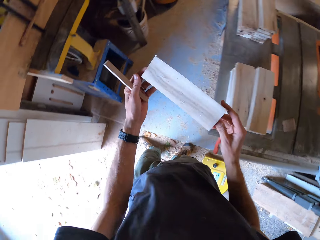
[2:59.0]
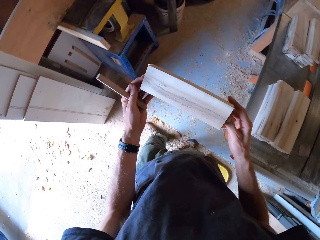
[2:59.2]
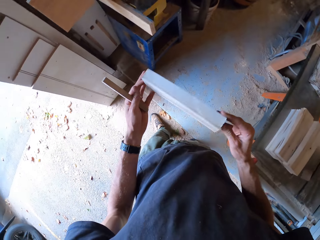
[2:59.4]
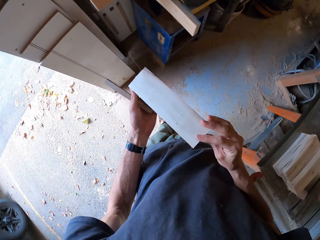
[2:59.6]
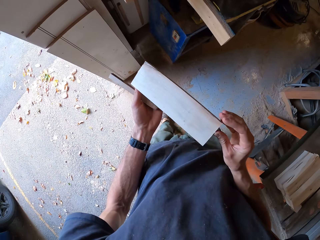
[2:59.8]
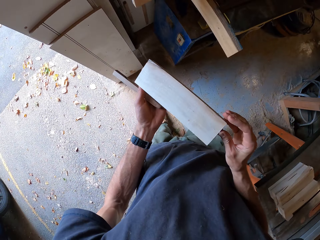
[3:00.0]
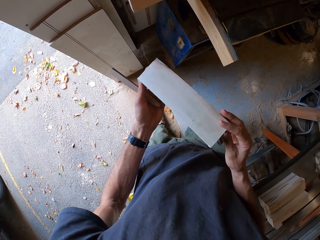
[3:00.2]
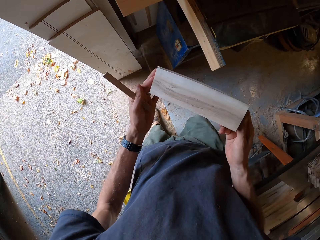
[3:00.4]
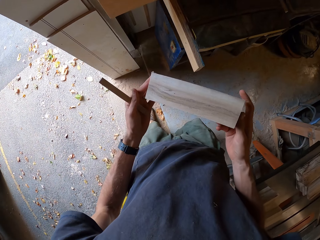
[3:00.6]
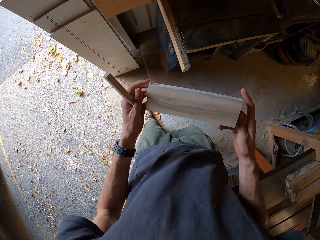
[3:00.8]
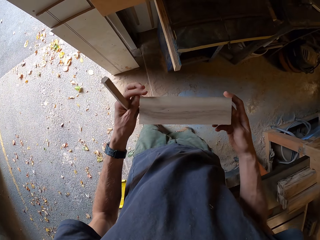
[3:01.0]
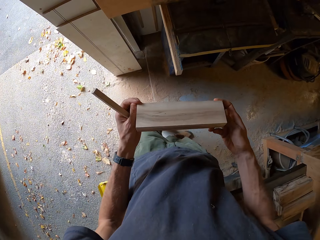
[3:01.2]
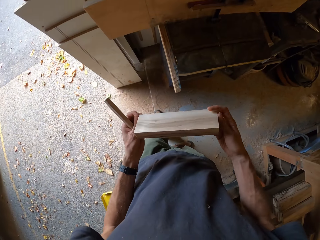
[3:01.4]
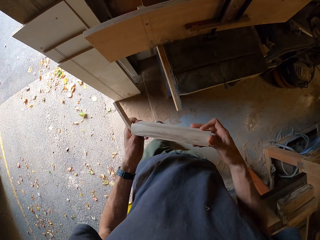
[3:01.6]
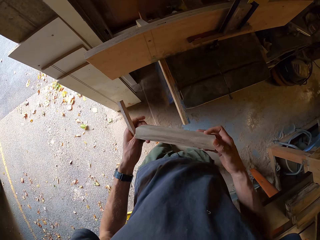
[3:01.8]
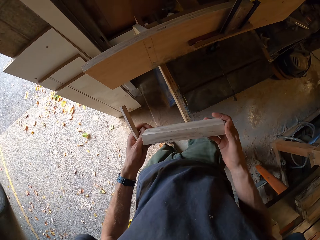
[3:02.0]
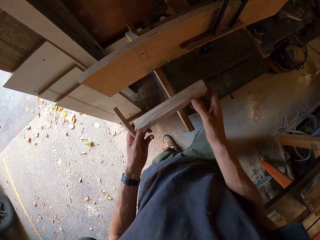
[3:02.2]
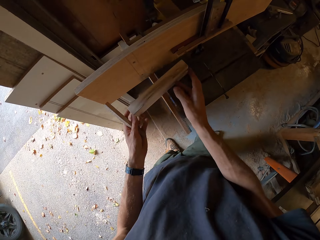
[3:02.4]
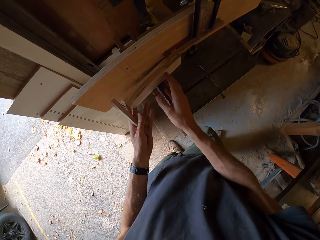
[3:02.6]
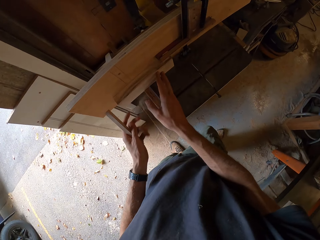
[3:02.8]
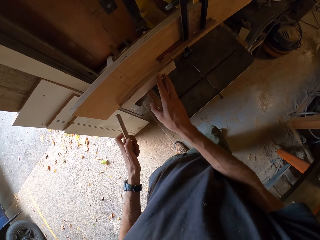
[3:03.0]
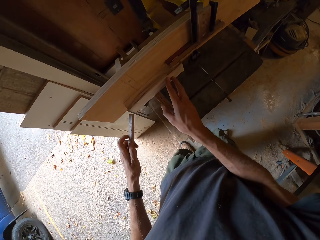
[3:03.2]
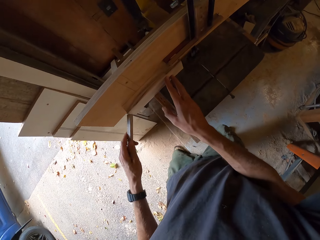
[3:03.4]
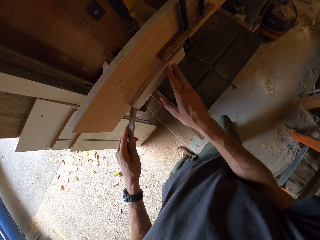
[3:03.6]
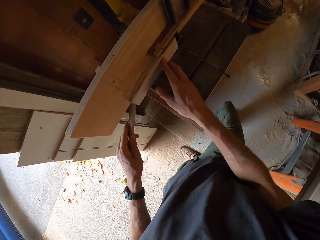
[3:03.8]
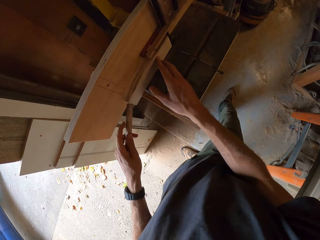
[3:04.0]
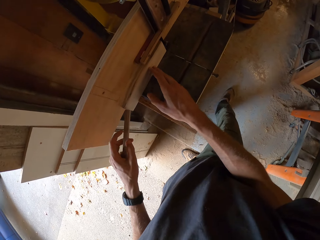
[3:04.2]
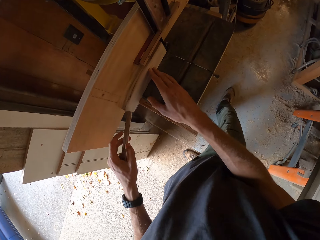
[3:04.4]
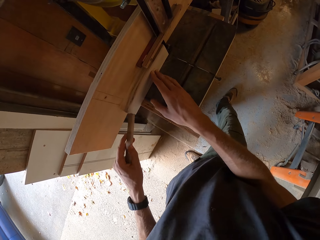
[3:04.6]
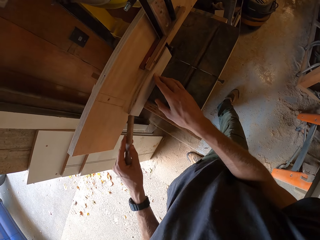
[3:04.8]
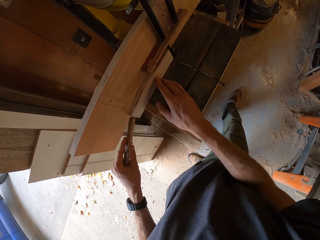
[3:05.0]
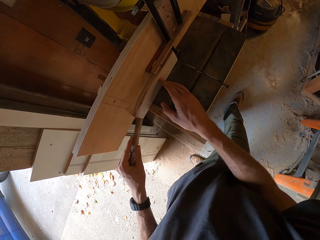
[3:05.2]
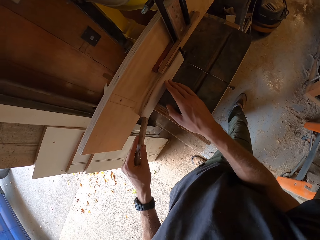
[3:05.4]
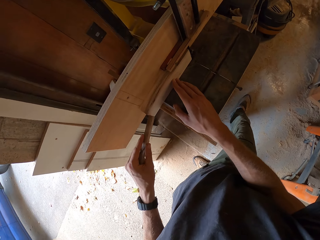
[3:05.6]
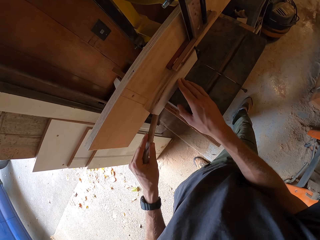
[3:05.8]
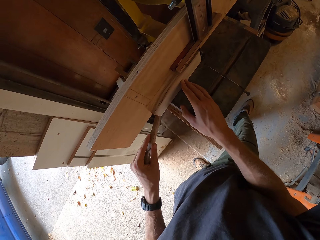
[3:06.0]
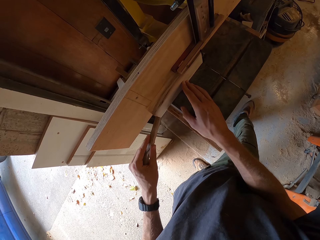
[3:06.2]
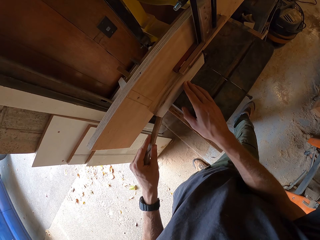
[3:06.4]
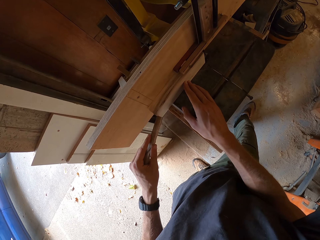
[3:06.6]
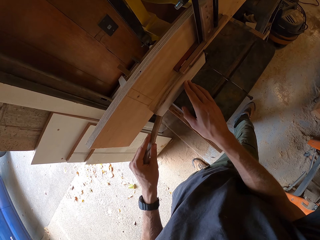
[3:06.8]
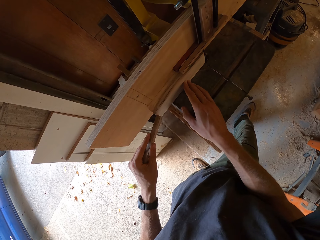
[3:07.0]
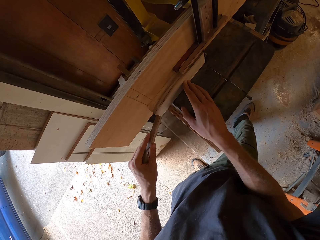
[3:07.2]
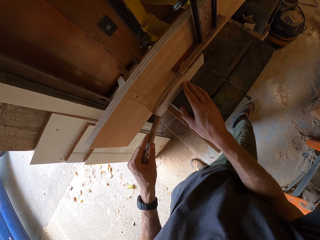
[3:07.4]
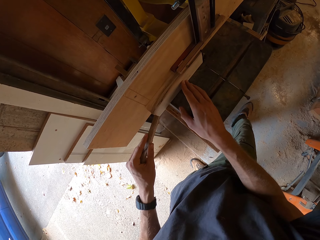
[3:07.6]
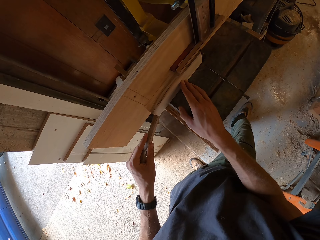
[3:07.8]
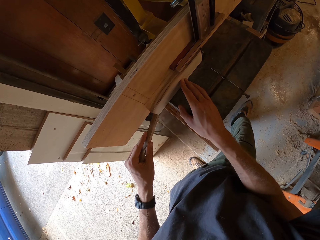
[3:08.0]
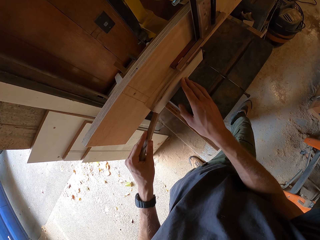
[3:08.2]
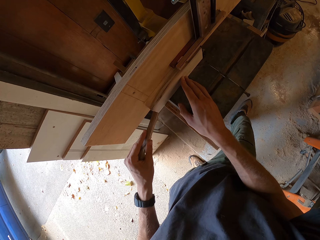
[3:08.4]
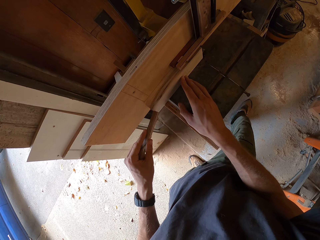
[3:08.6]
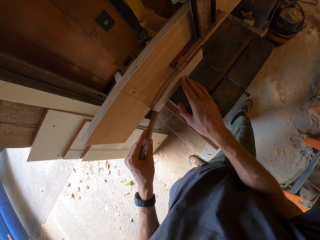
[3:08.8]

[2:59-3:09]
The camera wearer picks another piece of wood from the pile on a table with the right hand. They turn the piece of wood, stare at the piece of wood, turn the piece of wood, stare at the piece of wood, and turn the piece of wood. They swing the hand. They place the piece of wood on the band saw with both hands. They hold the piece of wood. They shake the right leg. They saw the piece of wood on the band saw with the stick with both hands.

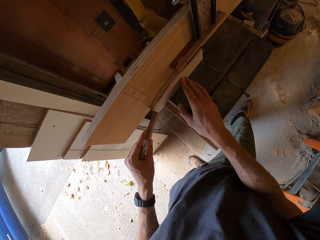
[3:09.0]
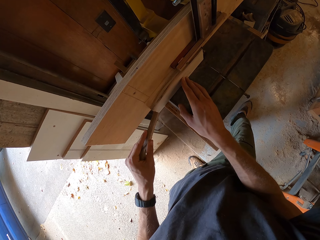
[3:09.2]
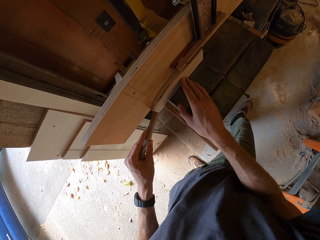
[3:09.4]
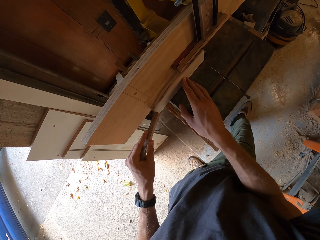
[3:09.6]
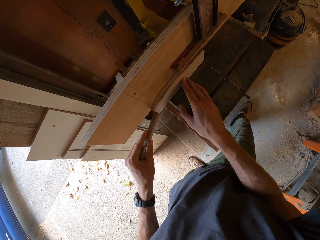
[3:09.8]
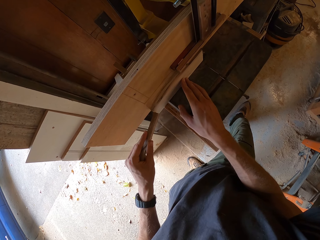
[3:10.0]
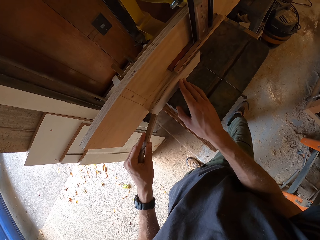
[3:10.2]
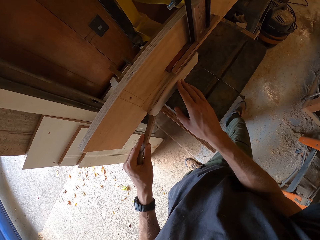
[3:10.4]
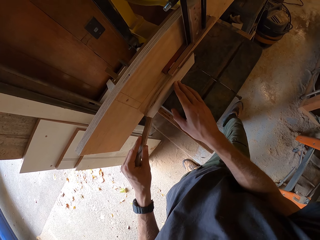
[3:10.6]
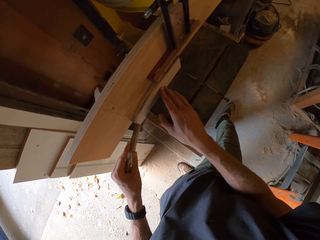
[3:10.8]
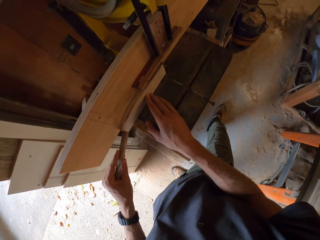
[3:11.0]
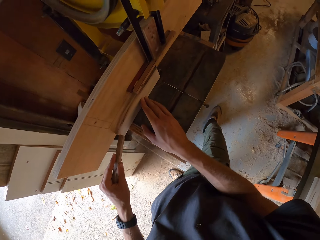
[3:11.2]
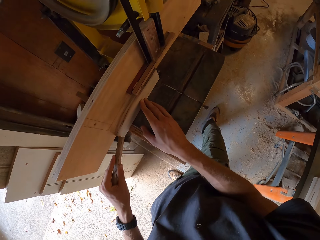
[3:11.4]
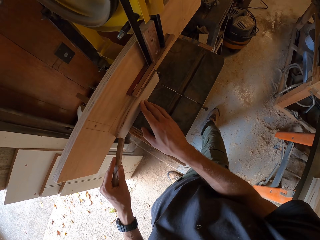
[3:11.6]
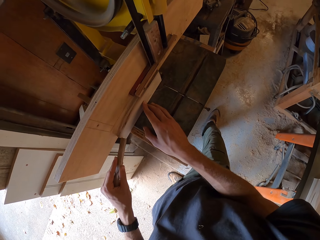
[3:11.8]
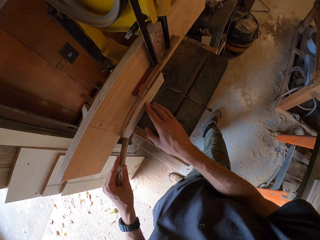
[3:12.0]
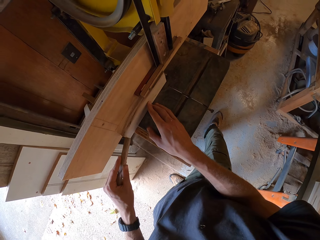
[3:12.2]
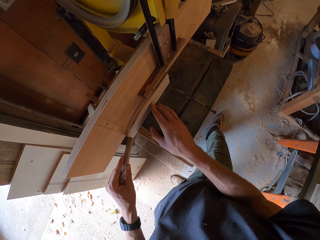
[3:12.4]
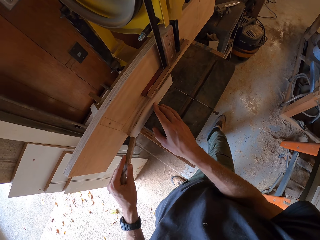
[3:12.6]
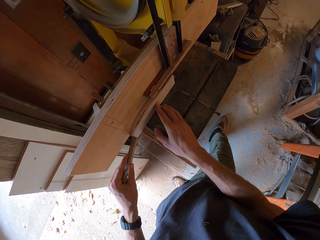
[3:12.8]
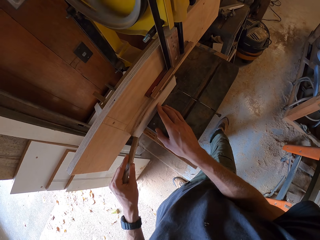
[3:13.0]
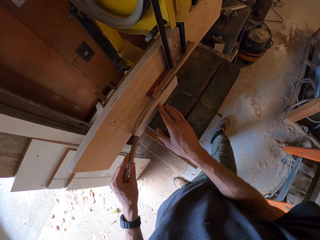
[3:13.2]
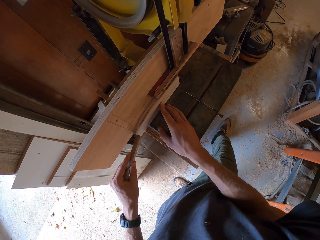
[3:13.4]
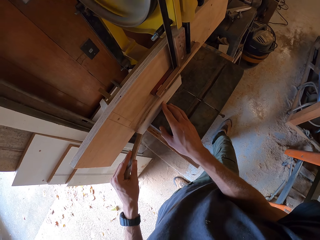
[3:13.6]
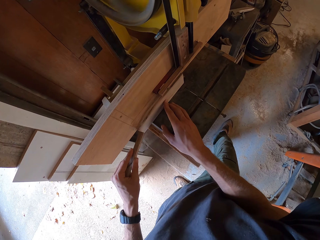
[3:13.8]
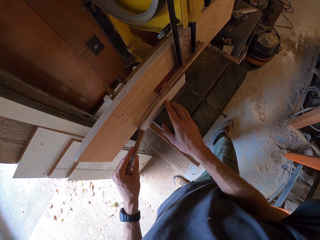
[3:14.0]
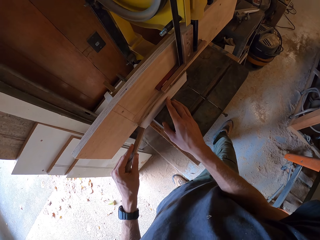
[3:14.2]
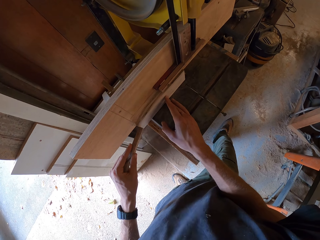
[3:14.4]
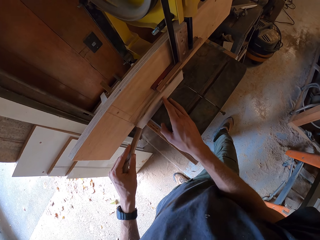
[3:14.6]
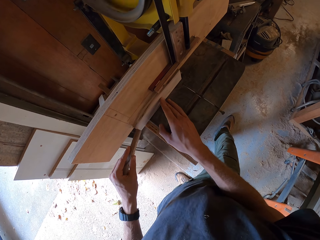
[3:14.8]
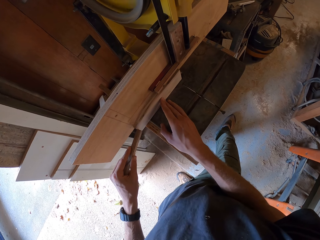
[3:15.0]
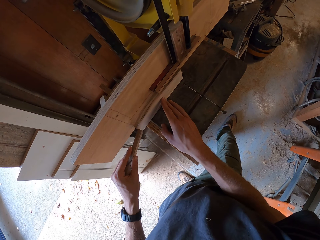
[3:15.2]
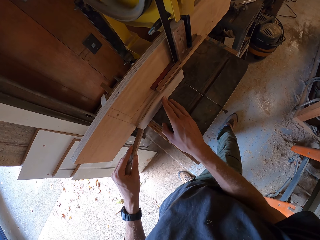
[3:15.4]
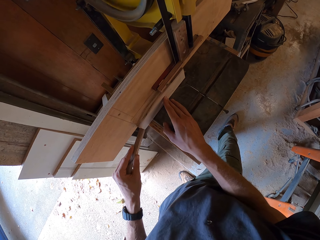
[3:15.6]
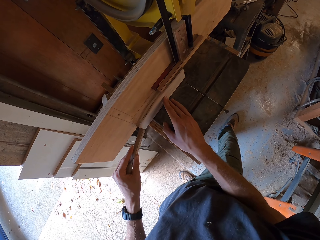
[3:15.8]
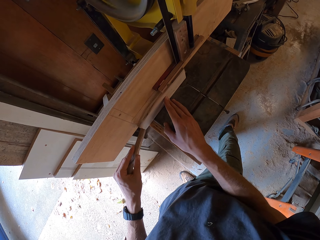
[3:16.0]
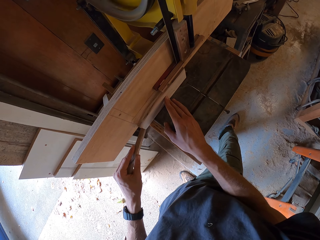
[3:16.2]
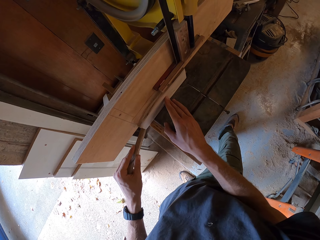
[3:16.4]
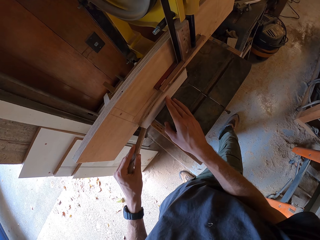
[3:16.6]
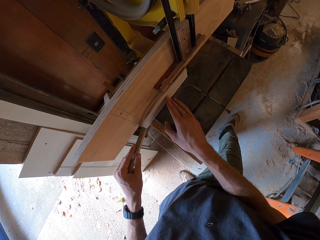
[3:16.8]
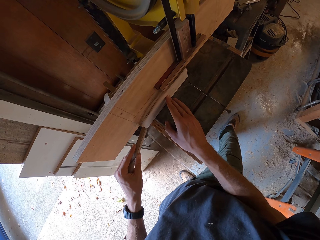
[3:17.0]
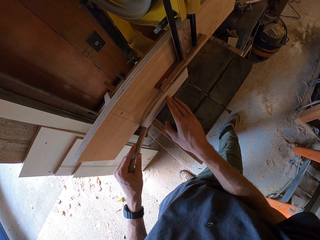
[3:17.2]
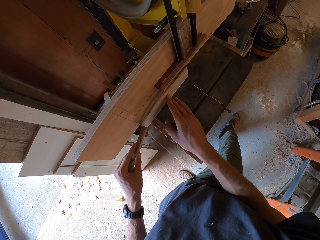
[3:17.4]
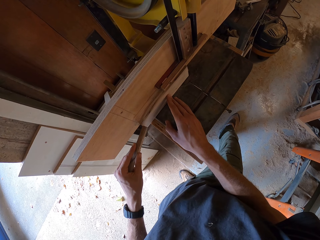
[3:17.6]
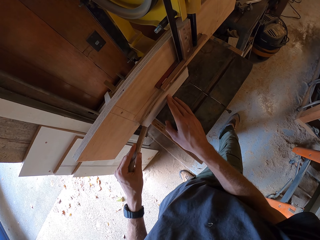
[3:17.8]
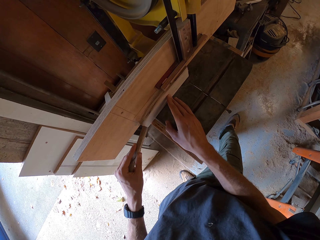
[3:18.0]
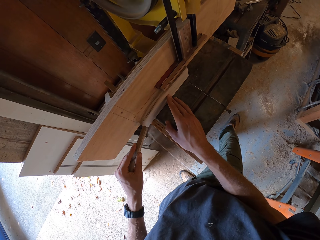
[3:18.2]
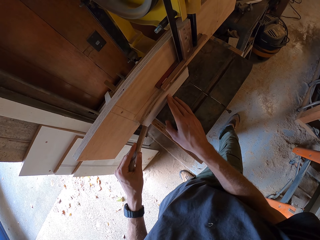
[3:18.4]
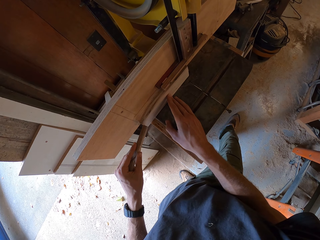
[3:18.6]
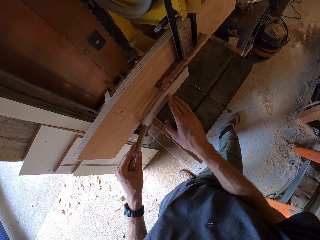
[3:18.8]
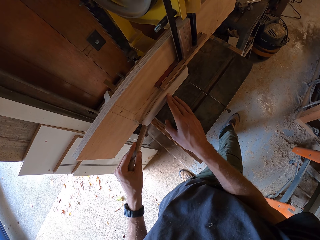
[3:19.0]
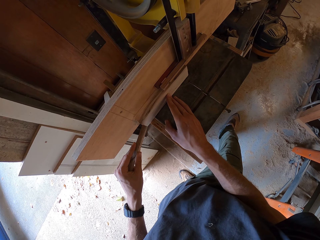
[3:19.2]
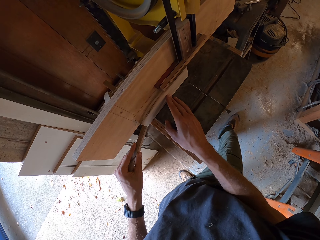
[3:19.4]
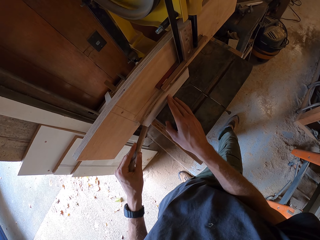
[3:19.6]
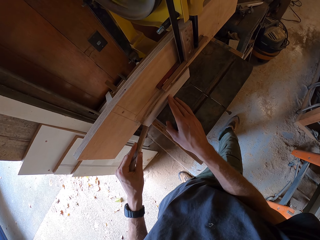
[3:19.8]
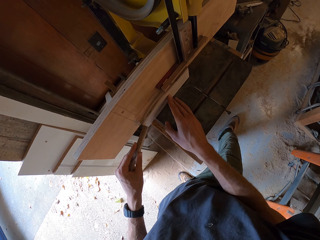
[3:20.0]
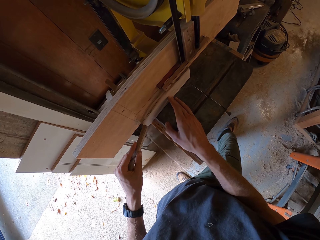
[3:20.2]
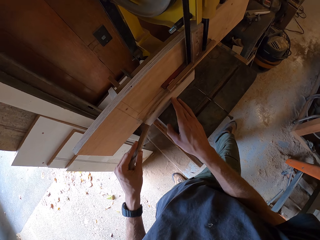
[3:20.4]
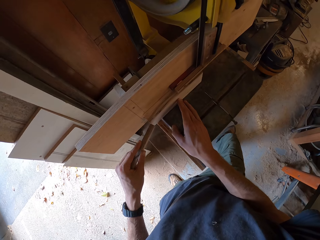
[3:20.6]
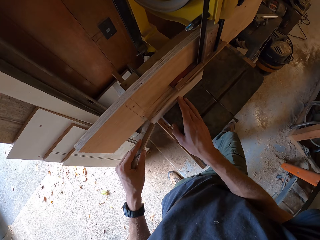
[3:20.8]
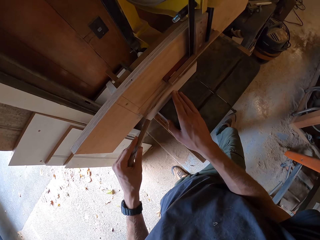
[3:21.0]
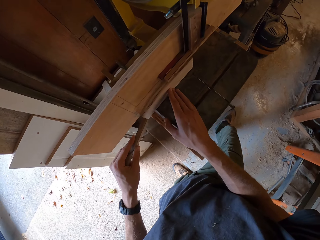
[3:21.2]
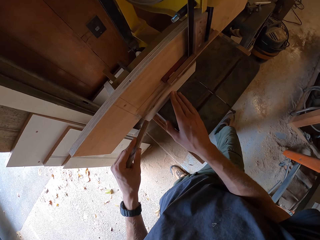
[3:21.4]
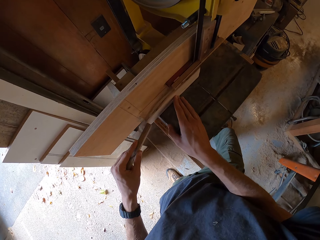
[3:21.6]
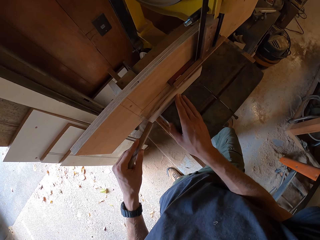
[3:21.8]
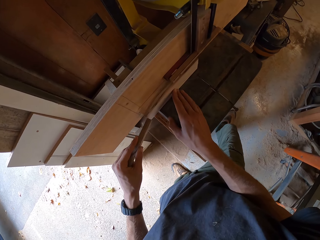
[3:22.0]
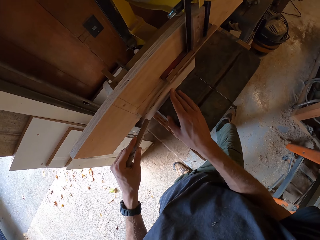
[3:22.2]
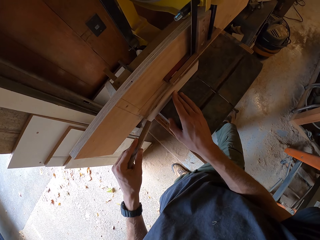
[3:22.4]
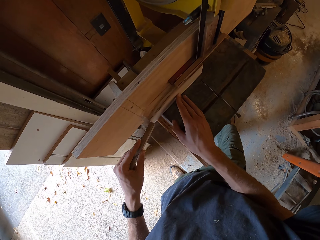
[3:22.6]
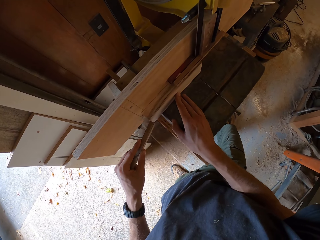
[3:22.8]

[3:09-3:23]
The camera wearer stares at the wood. They swing the leg.
